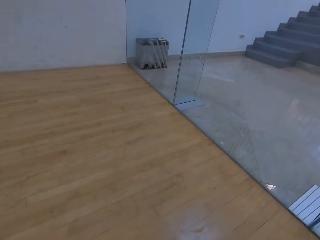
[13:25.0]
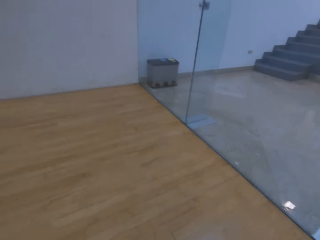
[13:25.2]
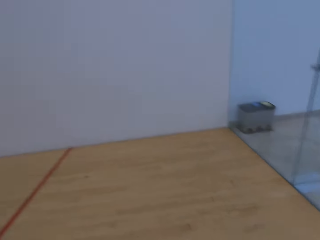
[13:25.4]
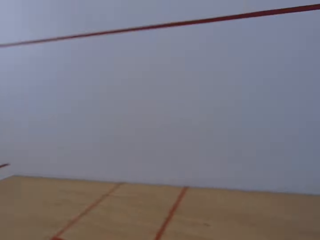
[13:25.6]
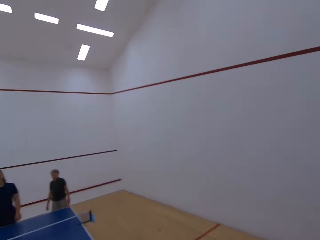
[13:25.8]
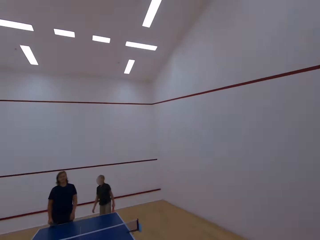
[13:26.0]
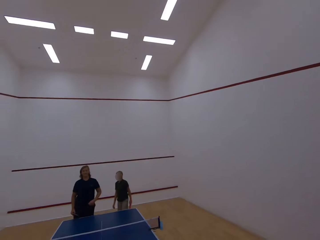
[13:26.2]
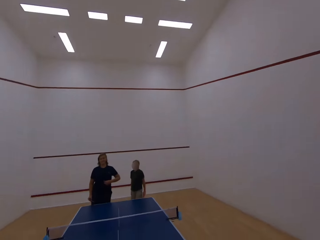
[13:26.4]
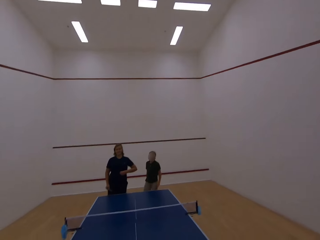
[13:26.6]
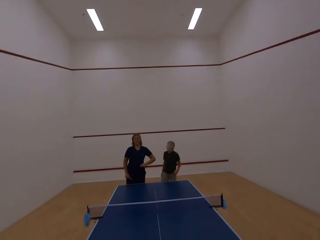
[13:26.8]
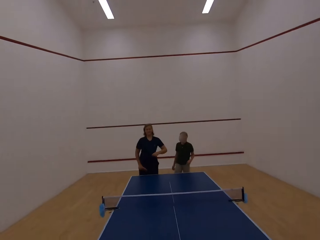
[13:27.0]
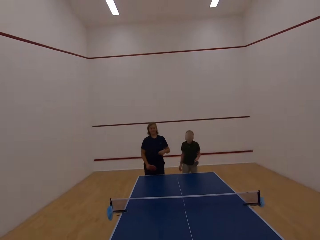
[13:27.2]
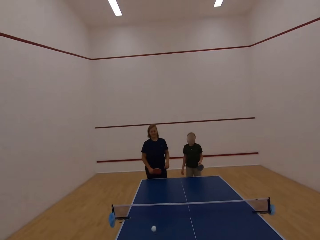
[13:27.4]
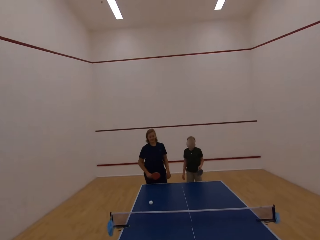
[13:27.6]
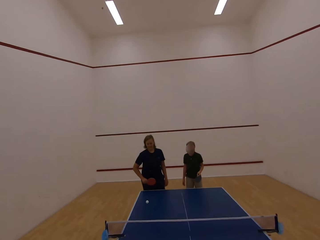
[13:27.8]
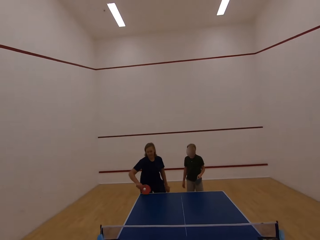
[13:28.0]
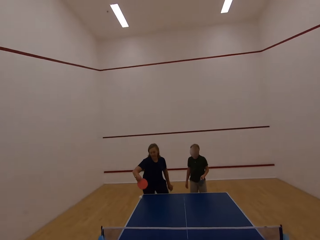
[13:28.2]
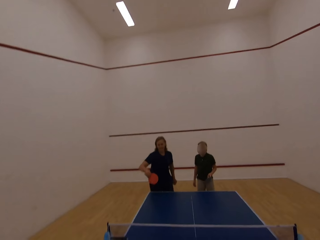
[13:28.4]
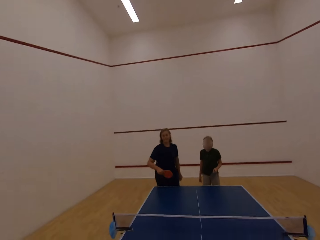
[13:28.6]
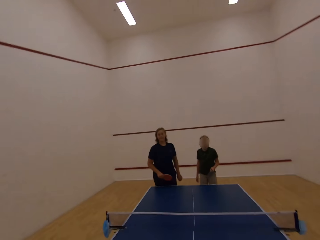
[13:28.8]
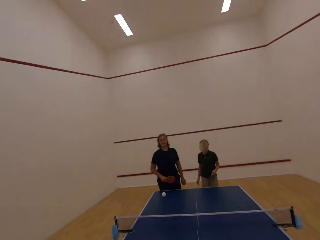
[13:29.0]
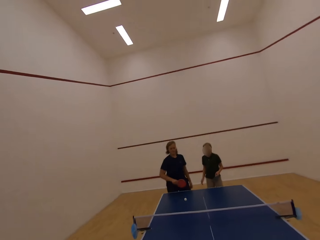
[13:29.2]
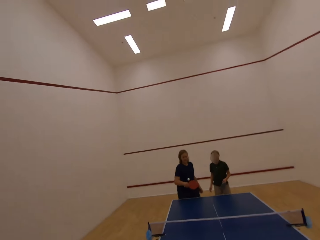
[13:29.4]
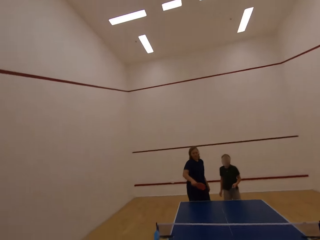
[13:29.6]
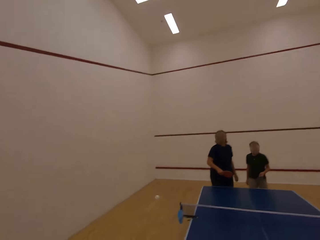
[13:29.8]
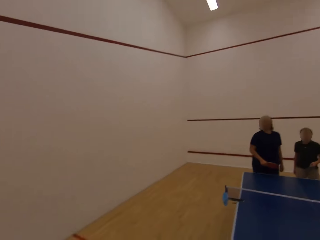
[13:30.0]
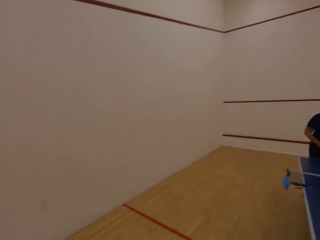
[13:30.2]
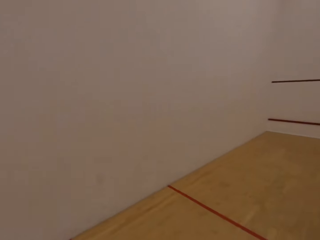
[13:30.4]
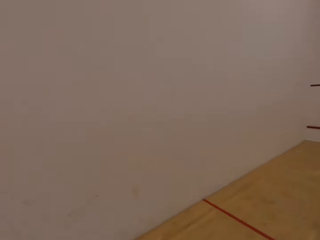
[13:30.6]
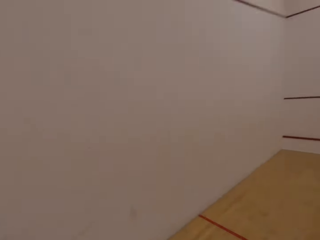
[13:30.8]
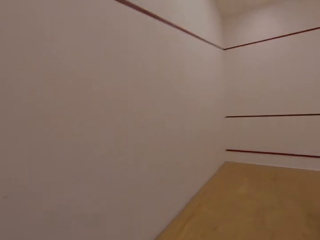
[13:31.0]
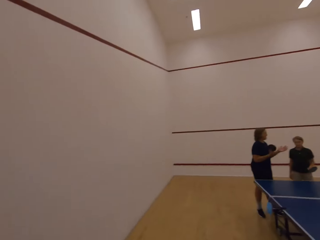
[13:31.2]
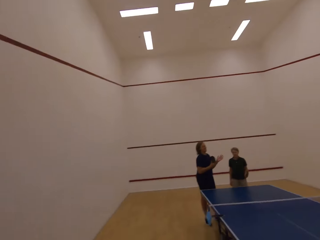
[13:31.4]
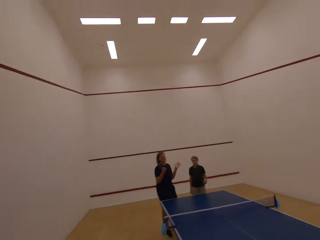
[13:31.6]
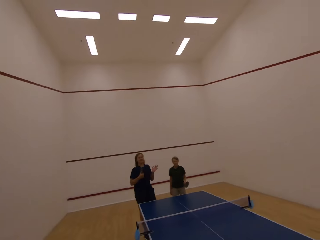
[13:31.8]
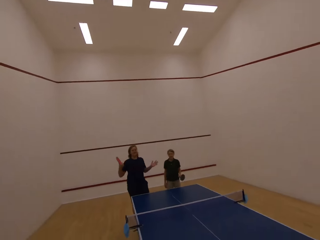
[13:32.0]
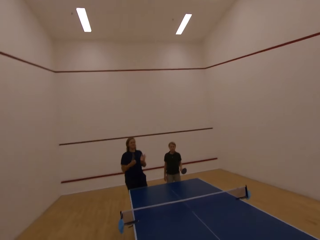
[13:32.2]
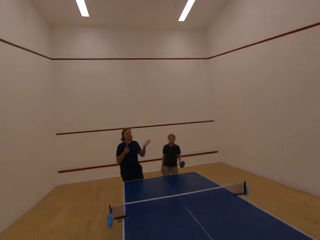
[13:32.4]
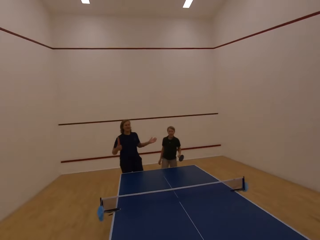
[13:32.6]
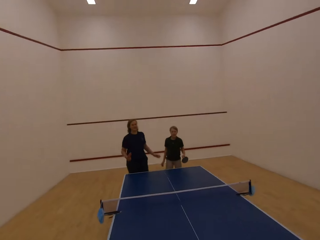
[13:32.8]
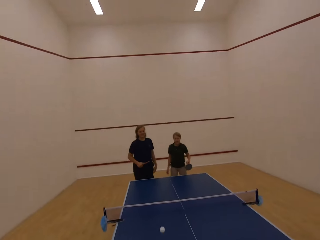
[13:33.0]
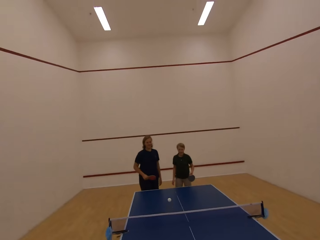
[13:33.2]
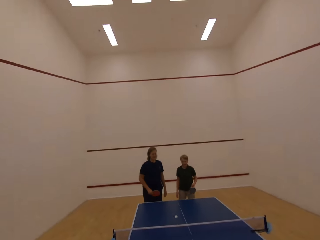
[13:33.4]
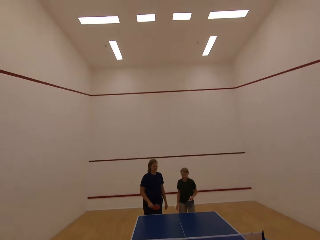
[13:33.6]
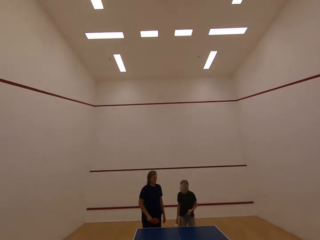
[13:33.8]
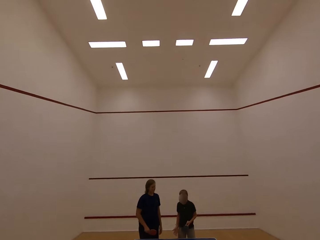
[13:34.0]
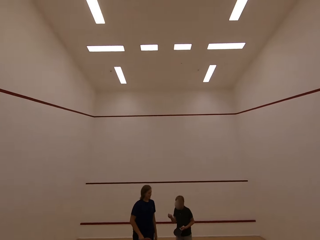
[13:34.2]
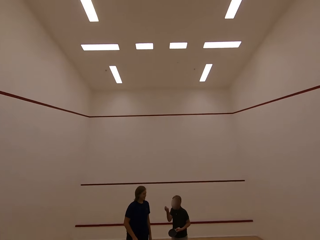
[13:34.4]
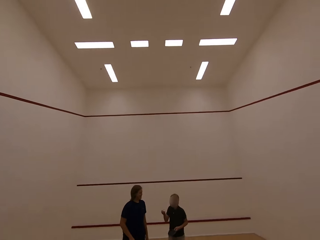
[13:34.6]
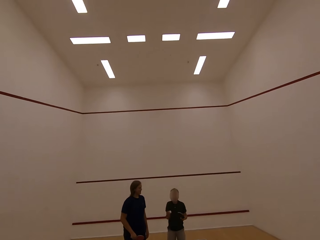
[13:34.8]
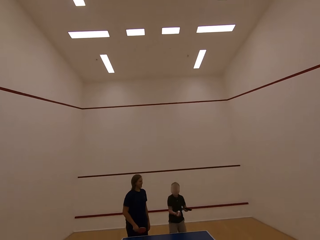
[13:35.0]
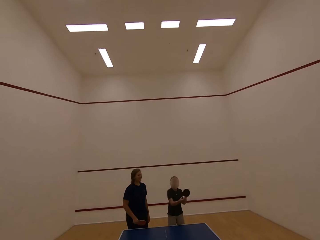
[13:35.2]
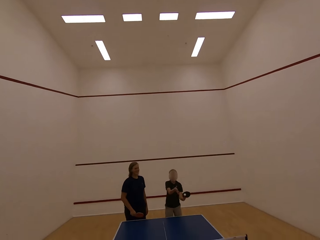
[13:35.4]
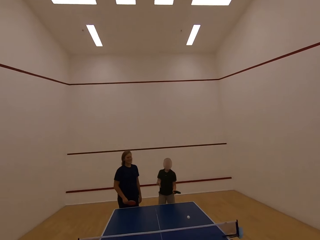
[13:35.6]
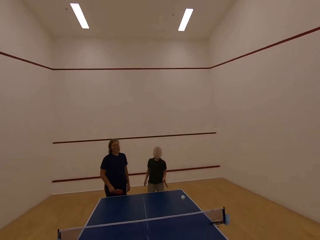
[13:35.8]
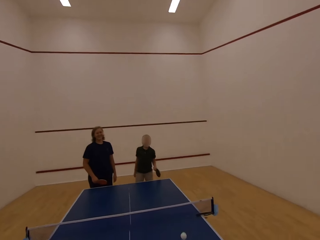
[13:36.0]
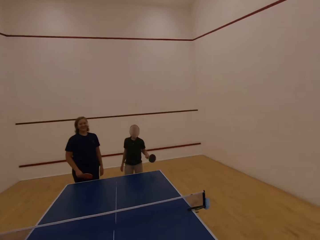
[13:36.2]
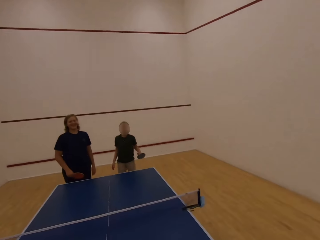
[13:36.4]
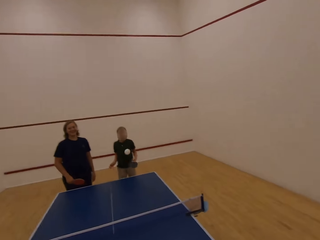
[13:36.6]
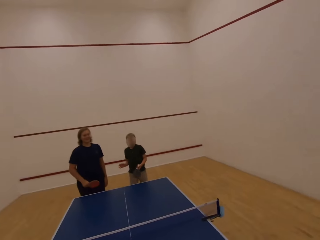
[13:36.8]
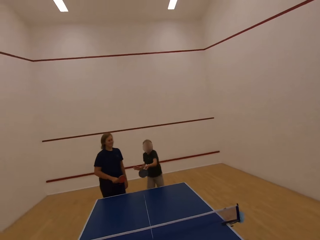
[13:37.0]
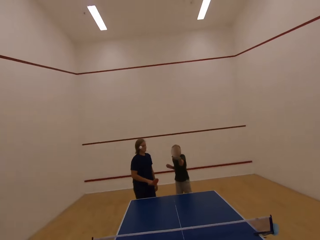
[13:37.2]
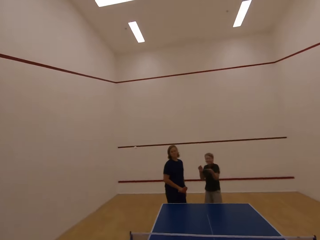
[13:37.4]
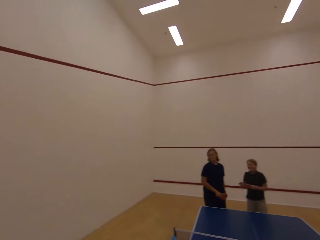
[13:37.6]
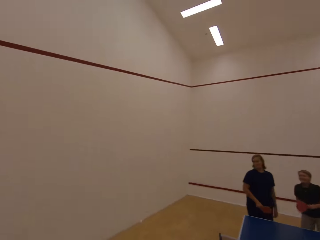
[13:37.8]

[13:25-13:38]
The camera wearer picks the ball. They walk in the room. They play table tennis with a boy and a woman. The woman plays table tennis. The camera wearer walks in the room. They follow the ball. They pick the ball. The woman claps her hands. The camera wearer plays table tennis with the boy and the woman. A man holds the ball with the right hand. He plays table tennis. The camera wearer plays table tennis.

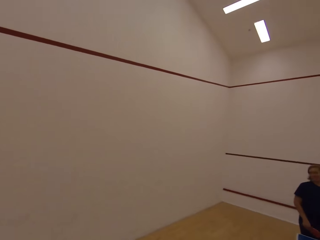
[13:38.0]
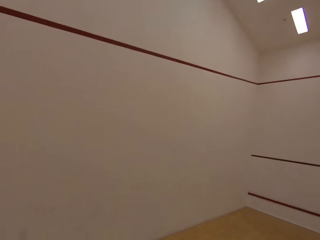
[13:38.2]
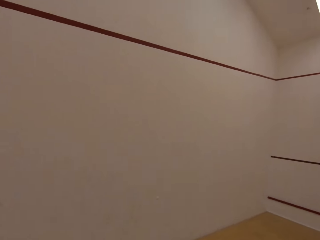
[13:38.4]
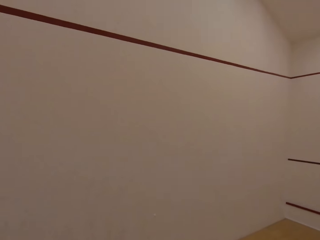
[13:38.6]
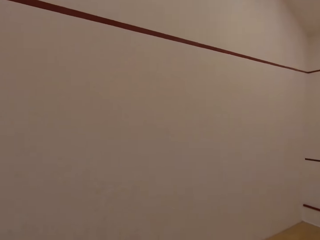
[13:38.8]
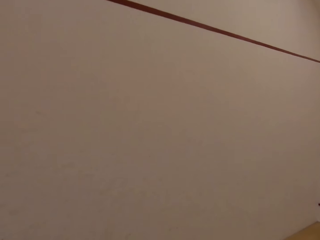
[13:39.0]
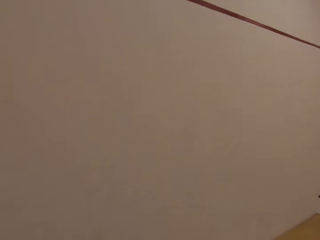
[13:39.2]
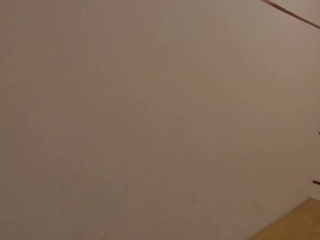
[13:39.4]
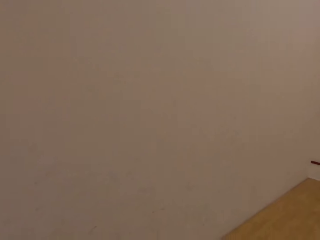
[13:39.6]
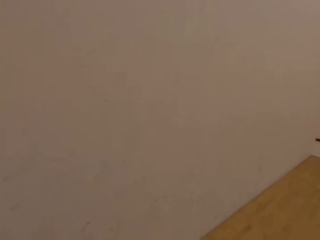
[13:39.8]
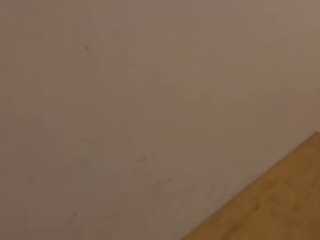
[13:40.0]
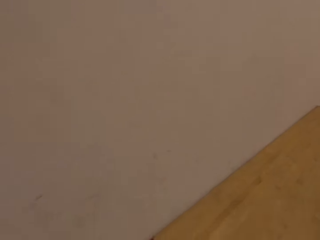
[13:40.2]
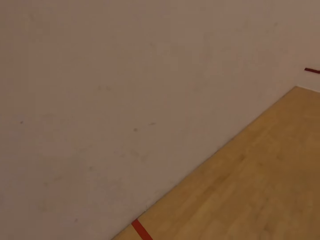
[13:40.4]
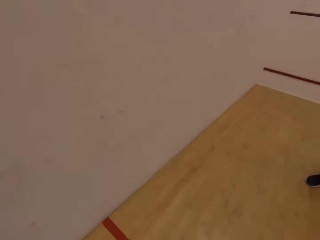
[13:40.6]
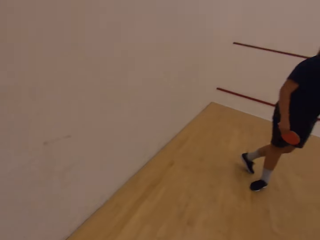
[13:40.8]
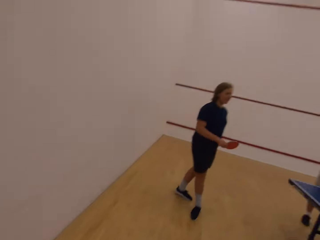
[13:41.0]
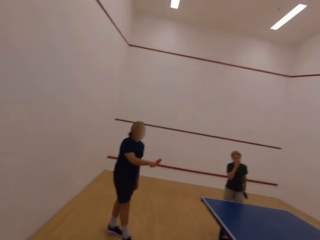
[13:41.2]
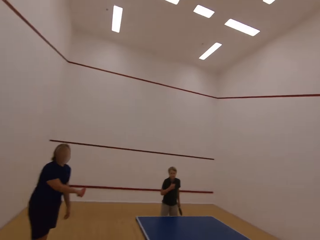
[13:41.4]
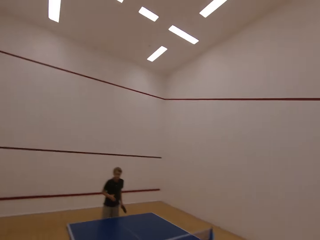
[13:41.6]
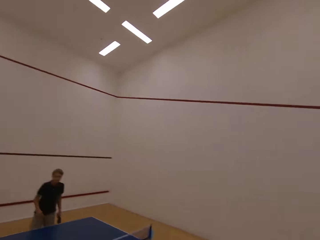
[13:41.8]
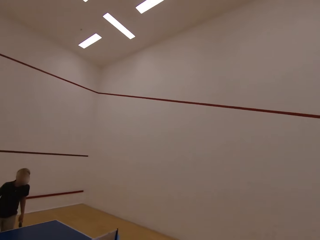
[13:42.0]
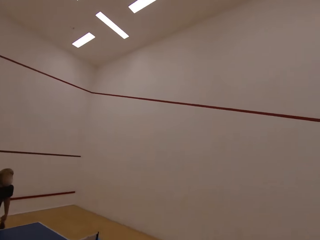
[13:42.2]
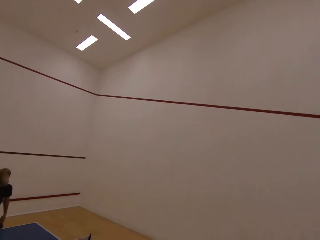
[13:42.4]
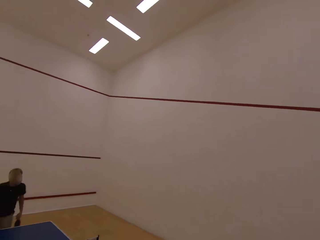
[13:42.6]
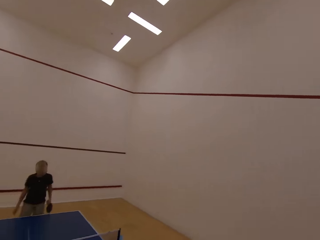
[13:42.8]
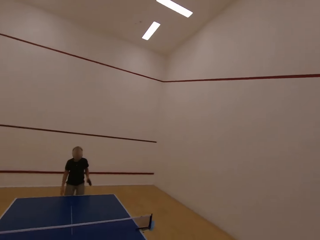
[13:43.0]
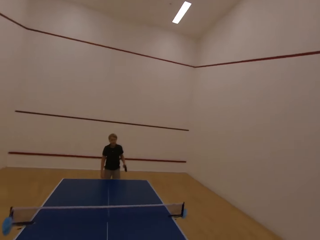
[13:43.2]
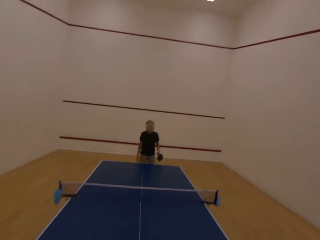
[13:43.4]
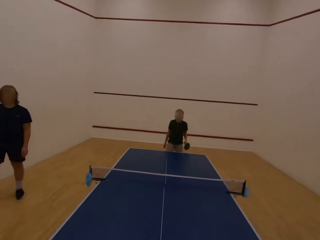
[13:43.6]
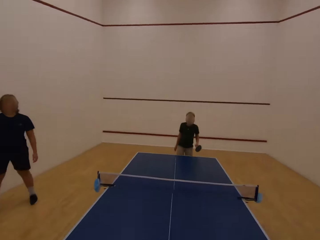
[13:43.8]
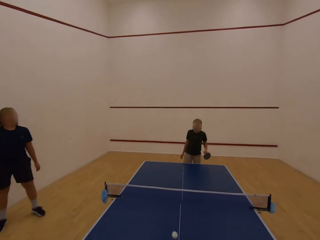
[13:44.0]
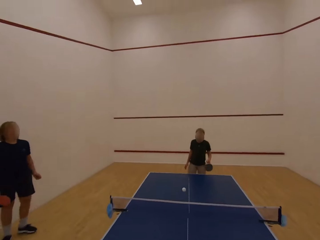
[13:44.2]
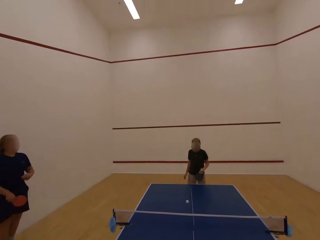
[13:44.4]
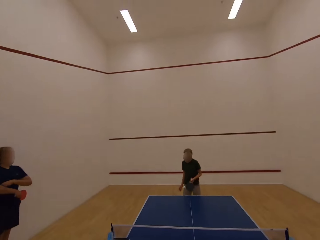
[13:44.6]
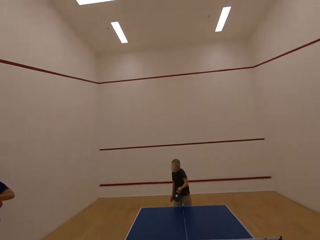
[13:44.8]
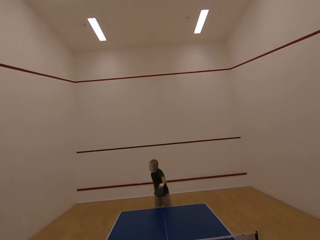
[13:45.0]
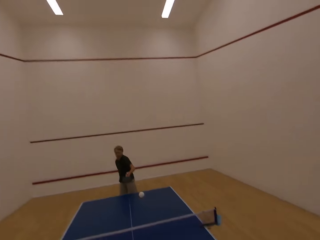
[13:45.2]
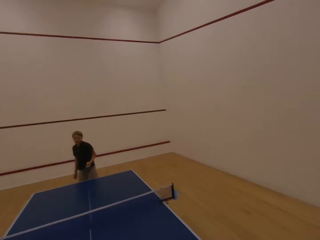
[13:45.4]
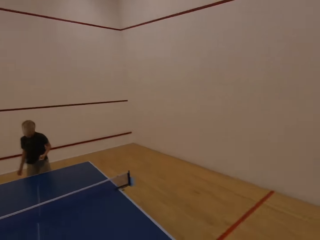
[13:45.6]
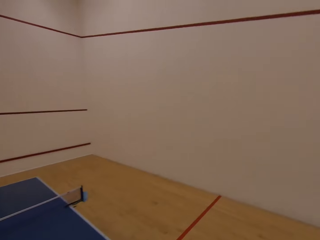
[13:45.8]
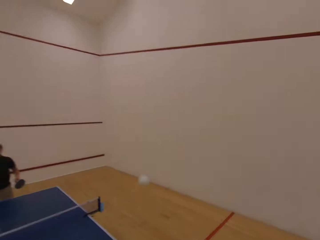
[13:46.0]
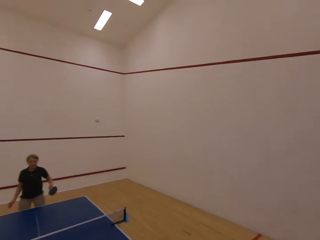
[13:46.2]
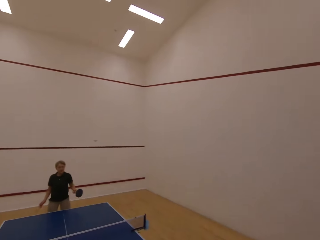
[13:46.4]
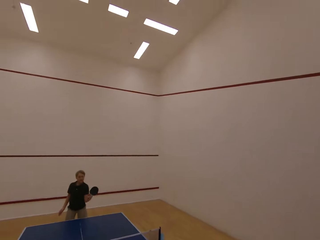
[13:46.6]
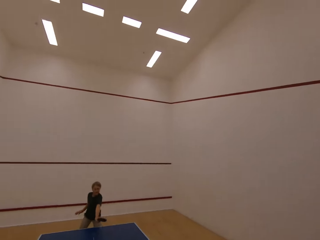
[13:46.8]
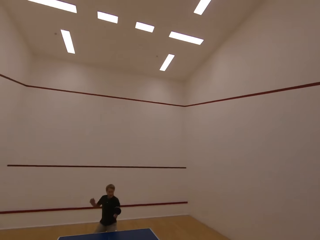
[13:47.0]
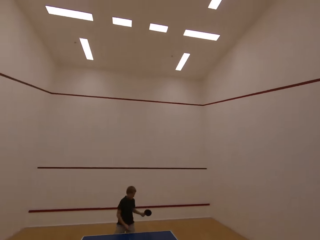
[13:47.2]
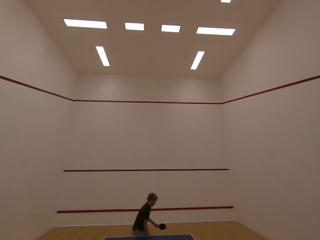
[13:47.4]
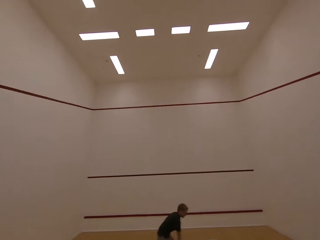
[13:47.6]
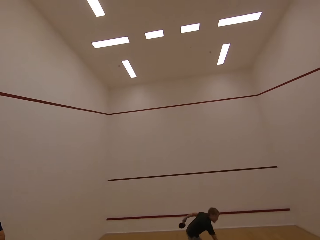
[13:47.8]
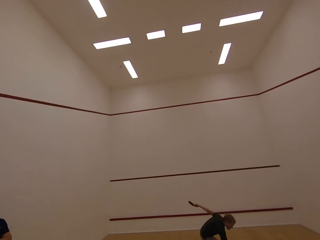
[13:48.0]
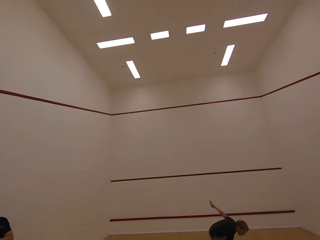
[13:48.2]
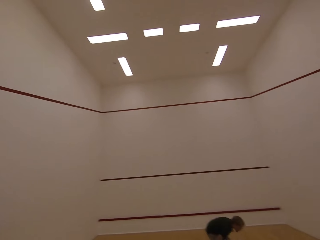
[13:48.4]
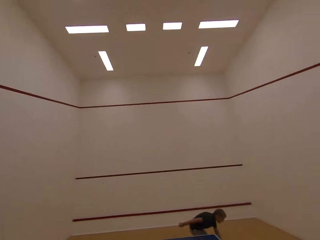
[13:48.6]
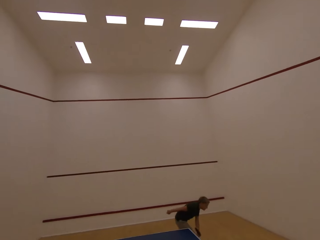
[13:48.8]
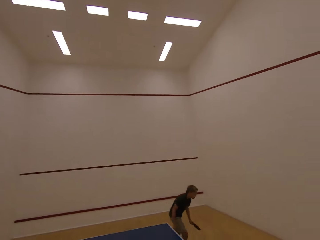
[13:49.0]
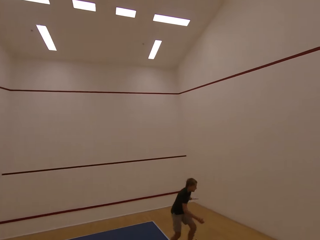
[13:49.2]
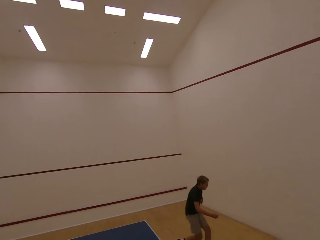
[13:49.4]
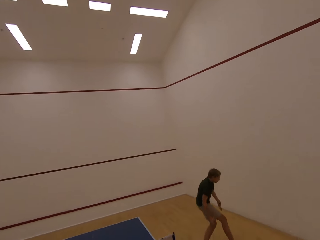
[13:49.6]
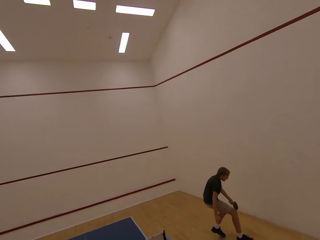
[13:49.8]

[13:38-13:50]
The camera wearer walks in the room. They pick the ball. They follow the ball. They walk in the room. They play table tennis with a boy. A man plays table tennis. The man follows after the ball. The boy bends on the floor.
